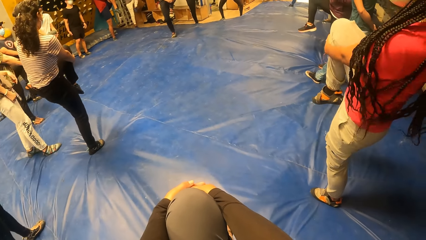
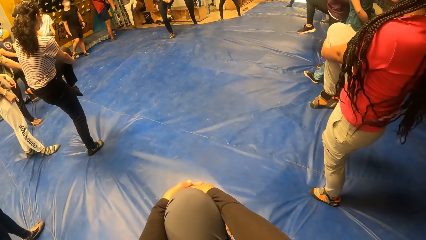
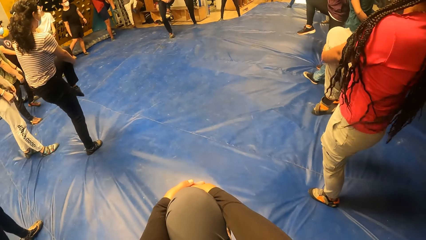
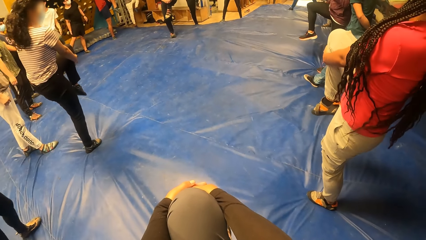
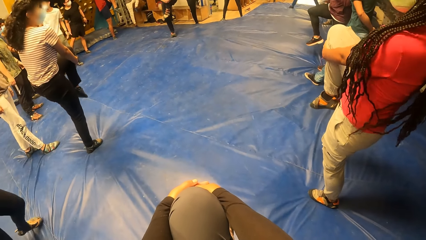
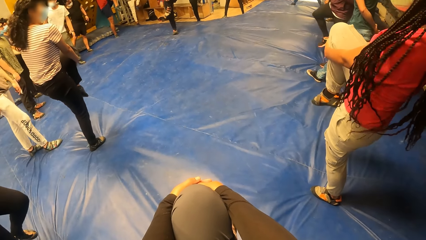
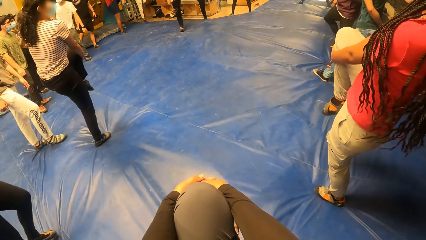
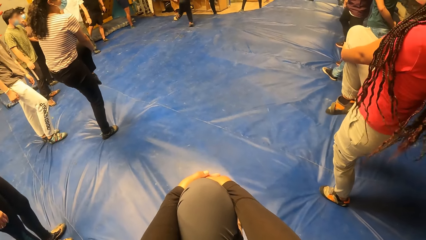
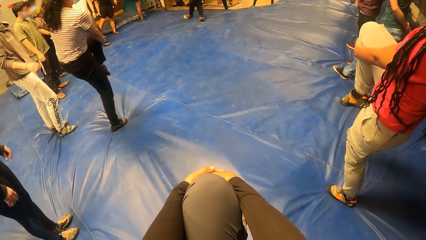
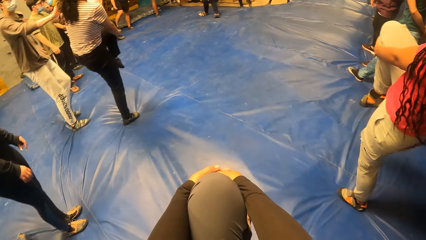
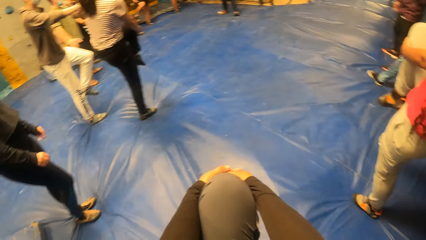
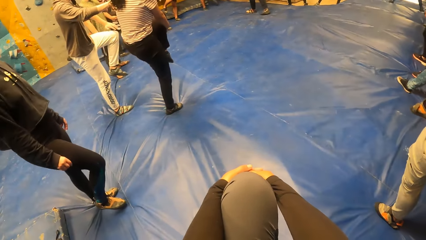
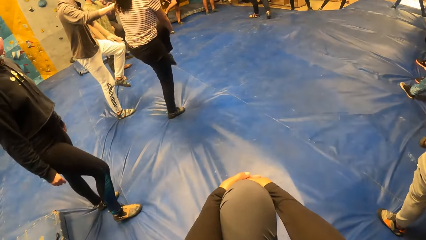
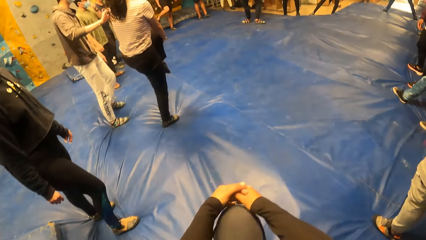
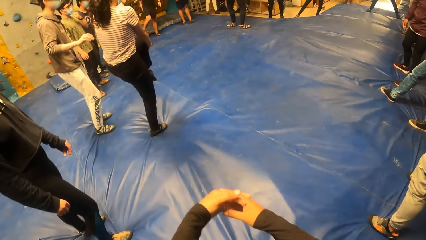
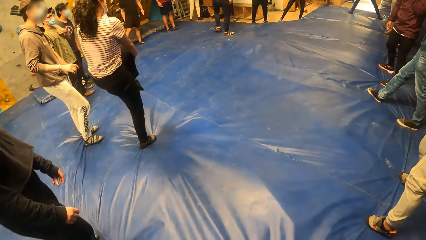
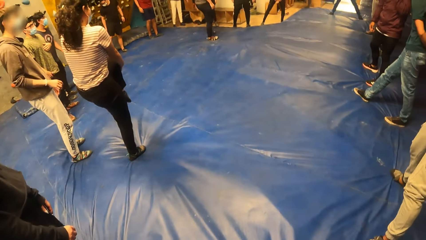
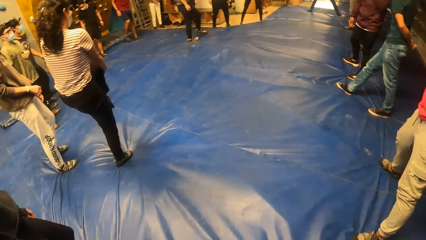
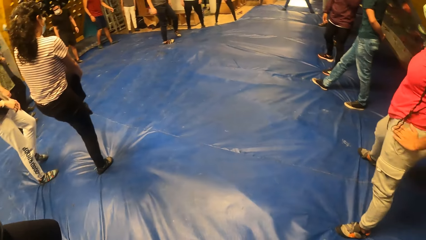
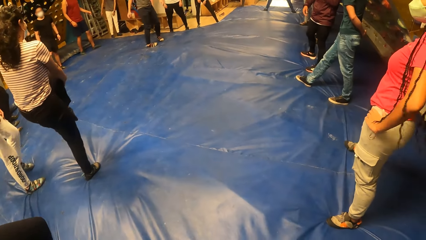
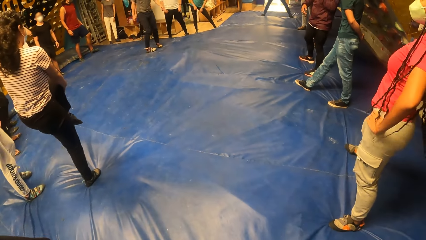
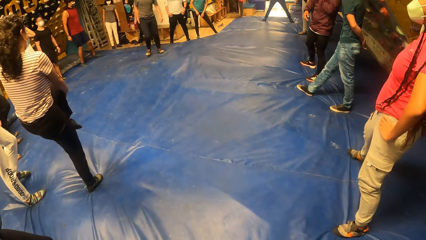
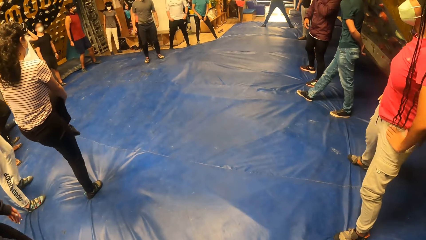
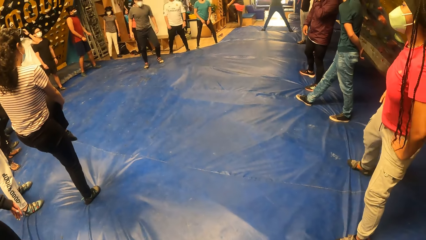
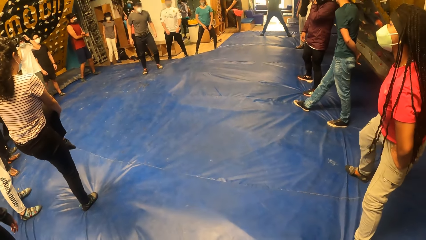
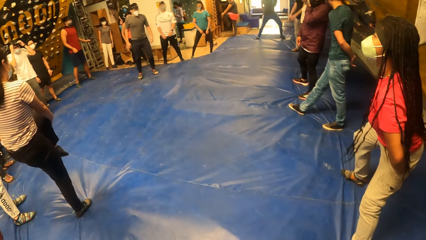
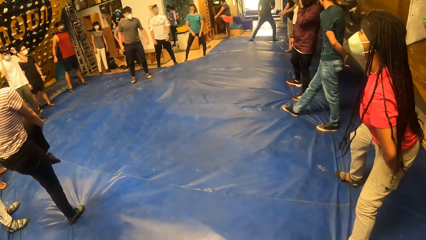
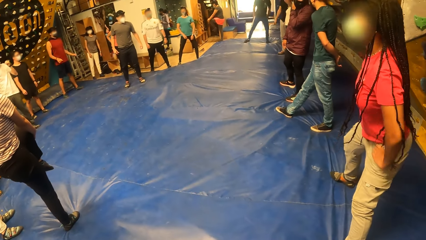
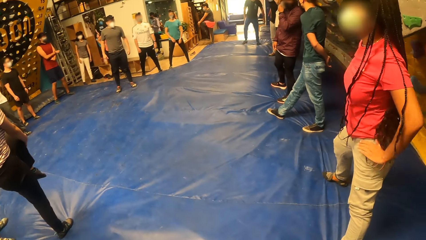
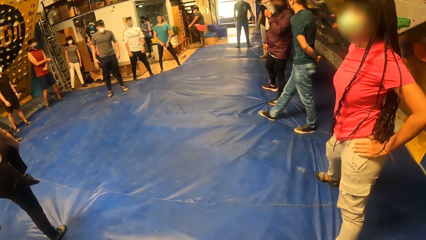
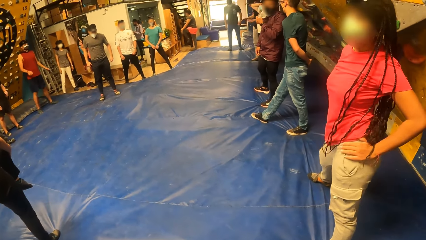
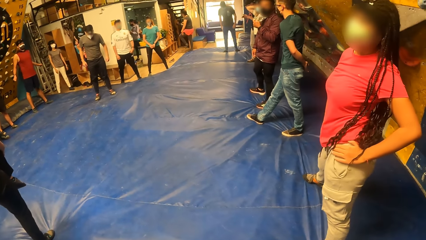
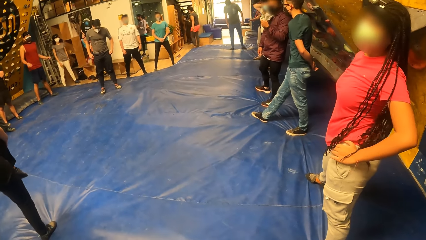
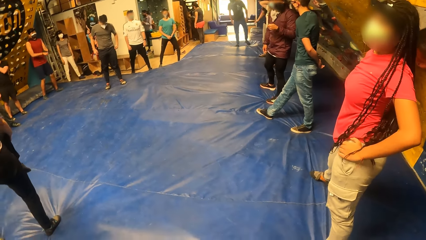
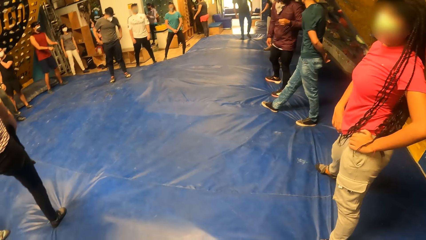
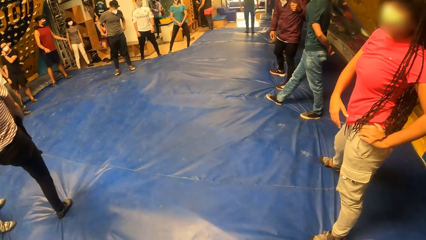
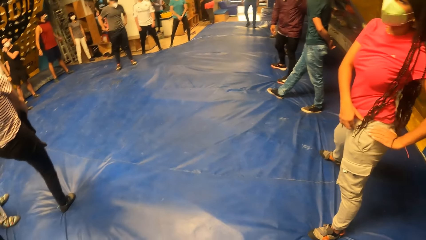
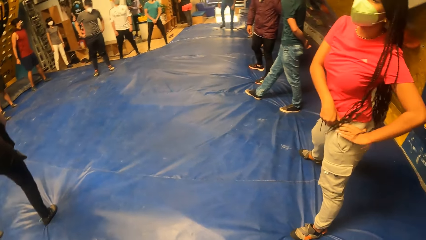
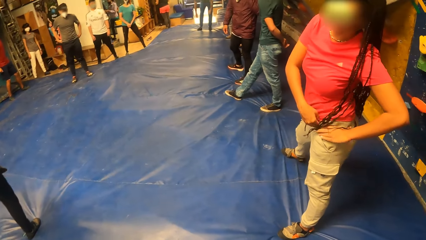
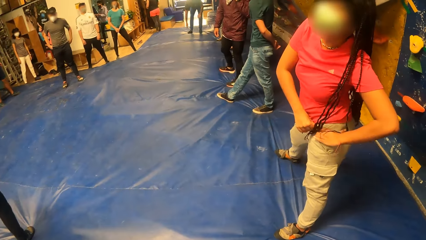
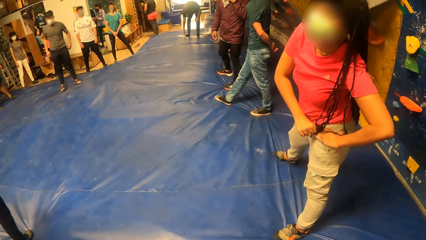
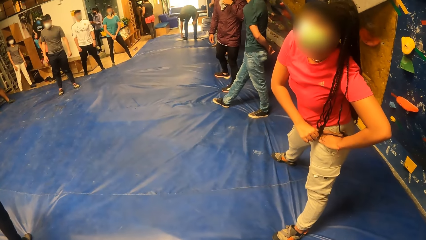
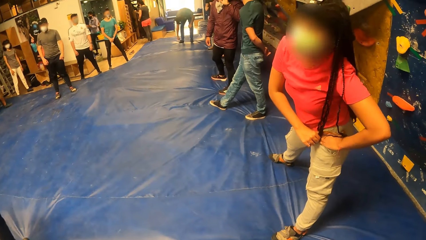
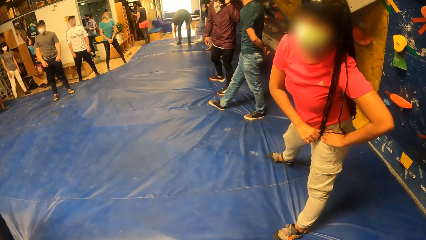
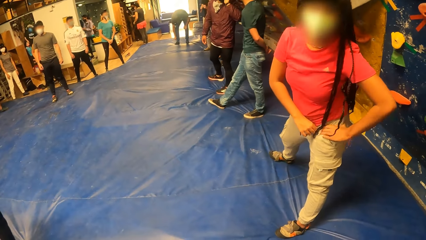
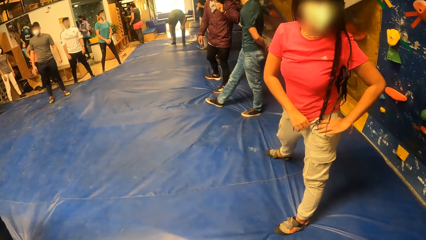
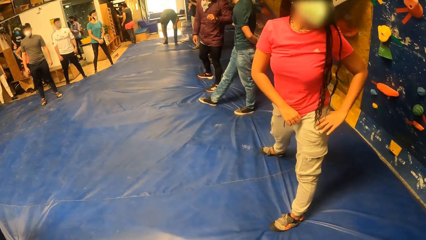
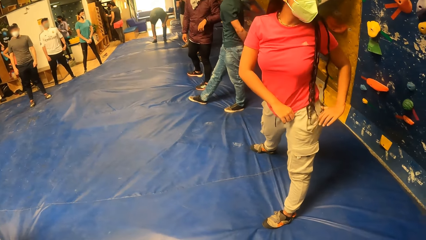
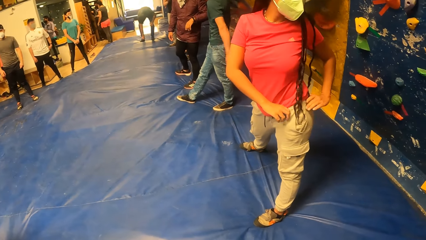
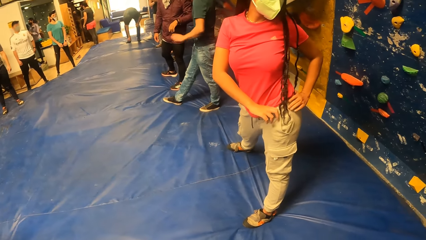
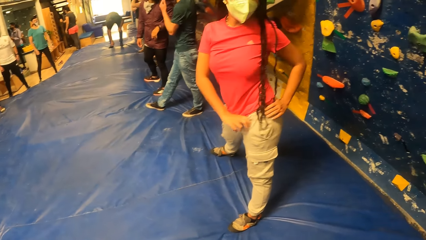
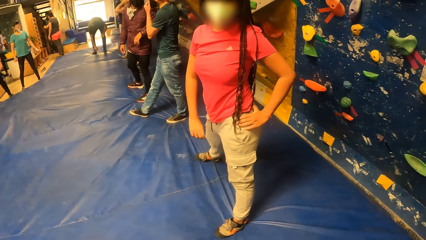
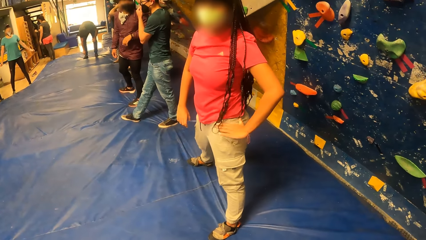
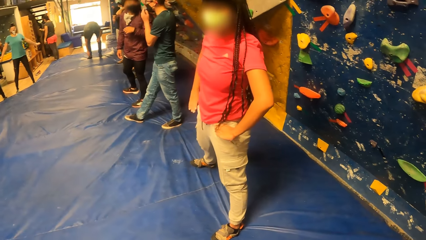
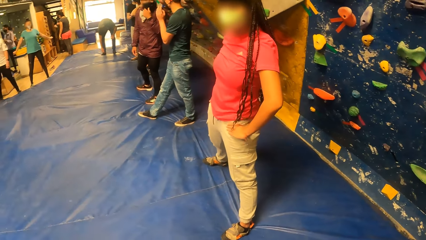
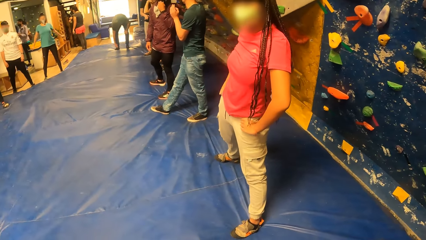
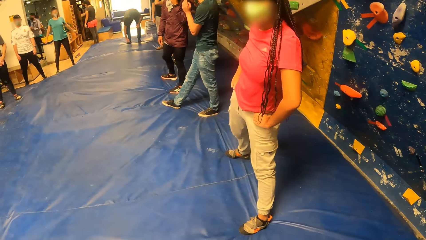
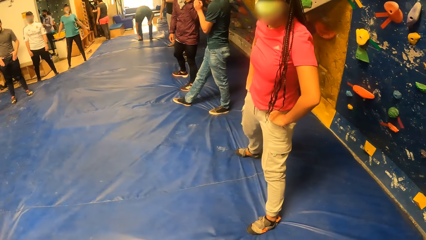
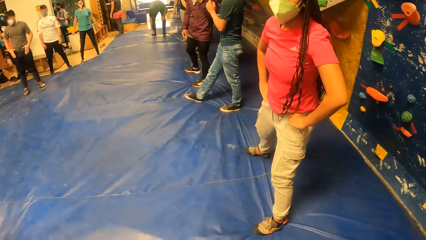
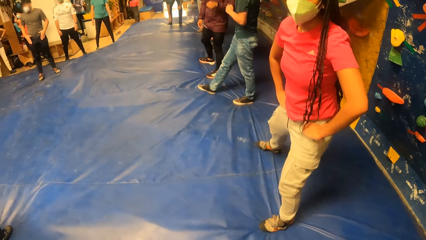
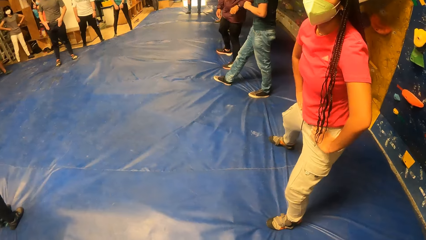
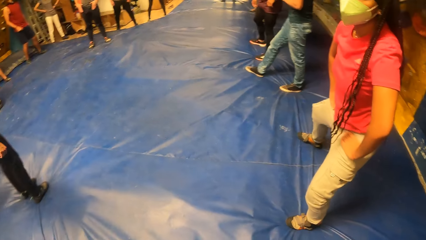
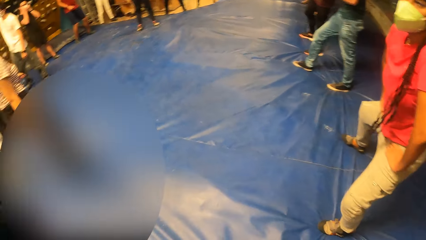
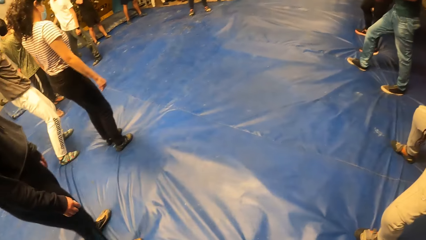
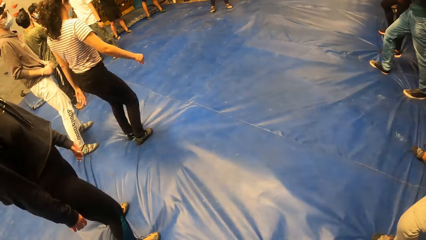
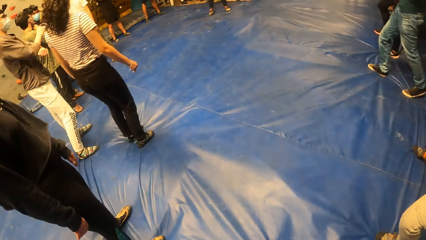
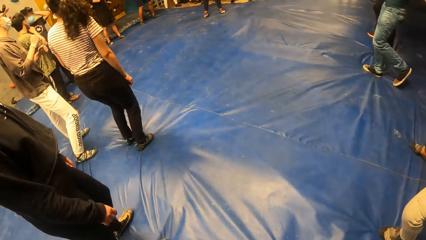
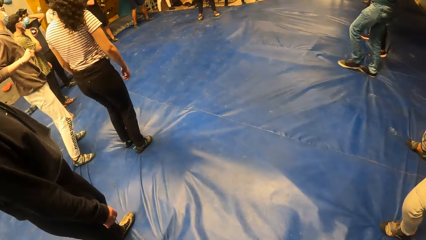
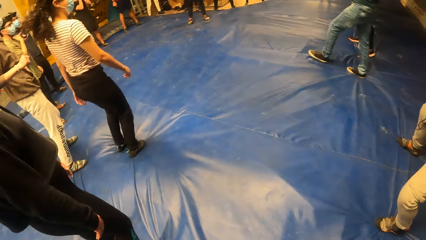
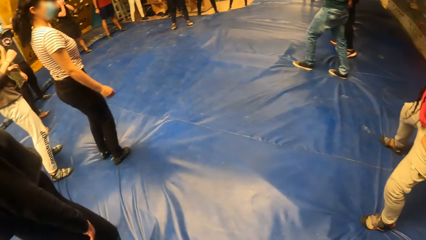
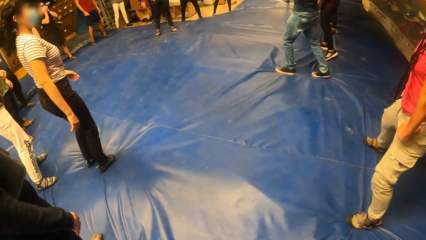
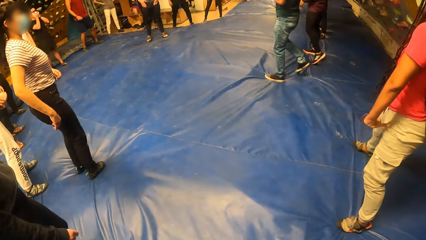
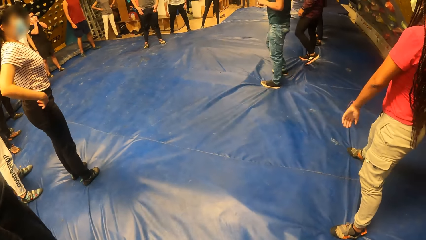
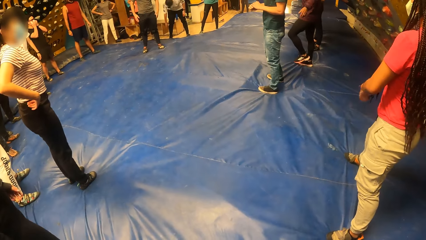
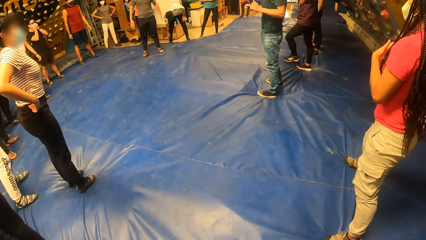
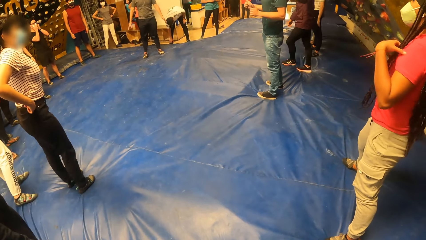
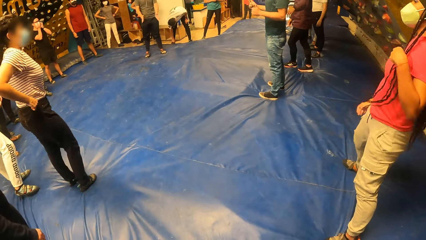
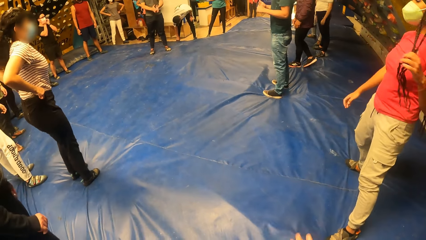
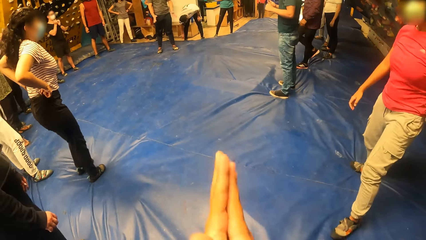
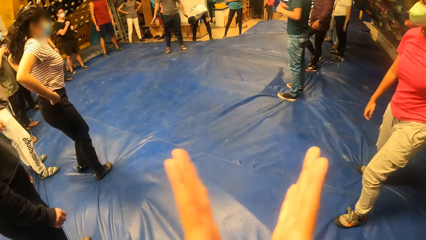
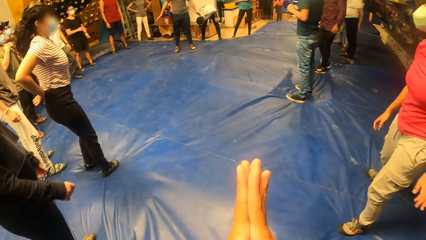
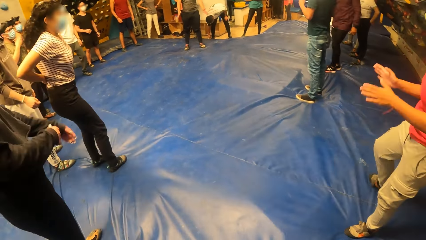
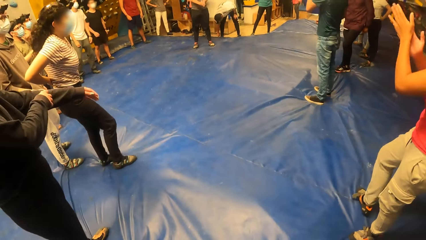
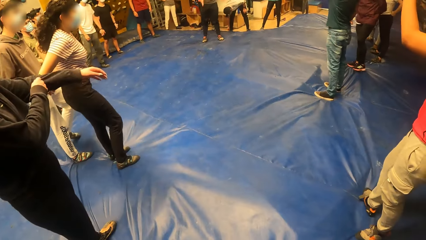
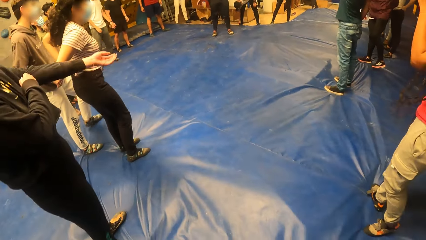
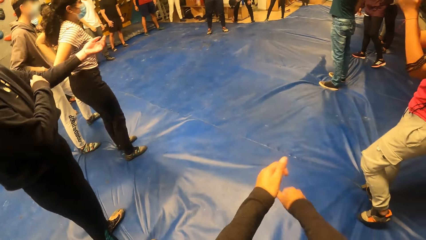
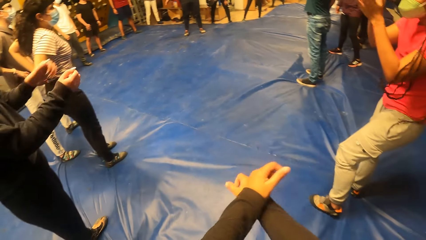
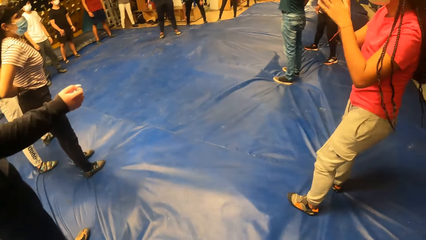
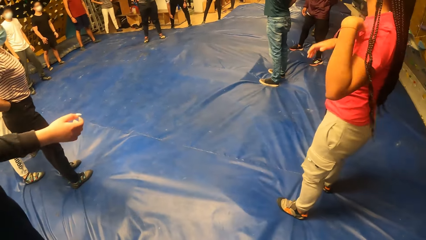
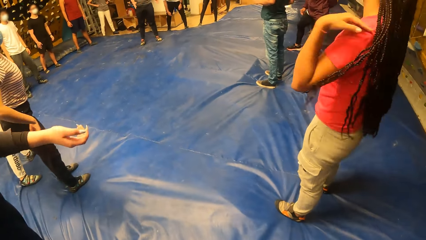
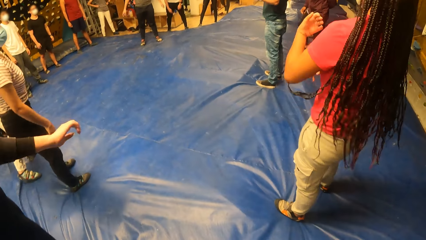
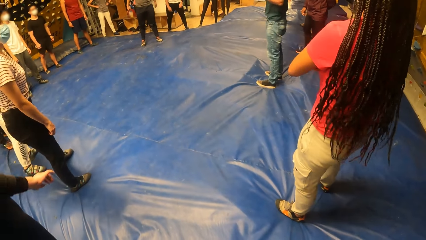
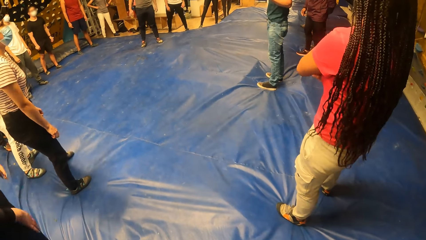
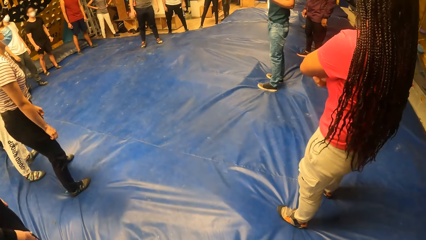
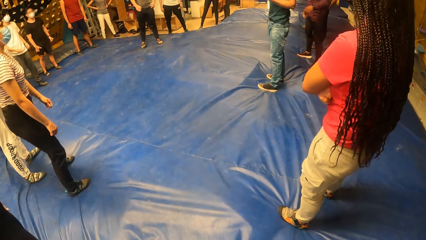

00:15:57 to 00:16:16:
The camera wearer puts the leg down. The instructor converses with another instructor. The camera wearer claps the hands and moves the hands.
